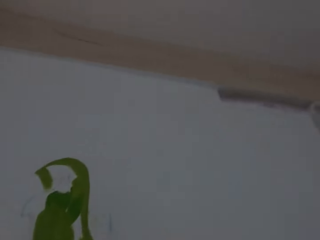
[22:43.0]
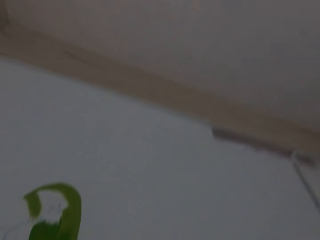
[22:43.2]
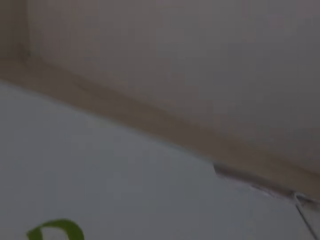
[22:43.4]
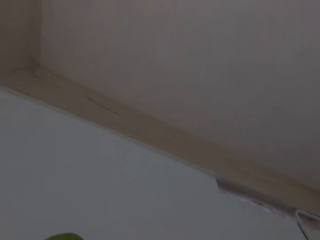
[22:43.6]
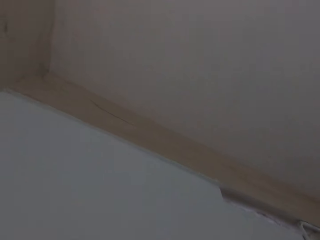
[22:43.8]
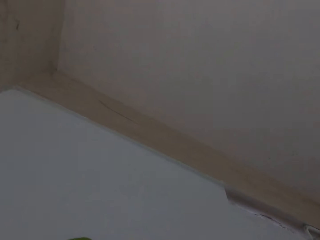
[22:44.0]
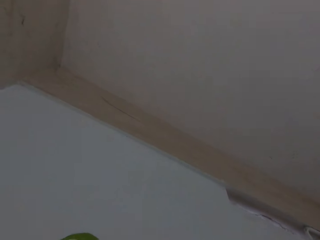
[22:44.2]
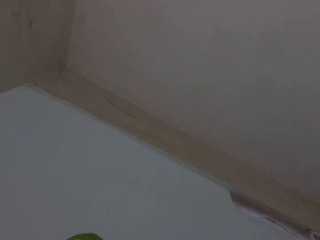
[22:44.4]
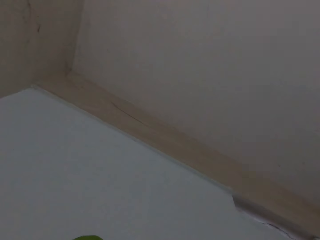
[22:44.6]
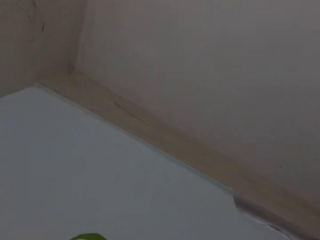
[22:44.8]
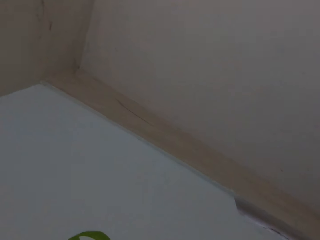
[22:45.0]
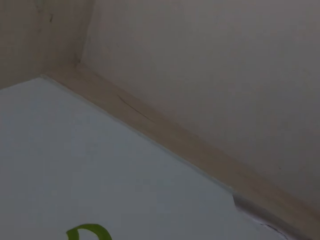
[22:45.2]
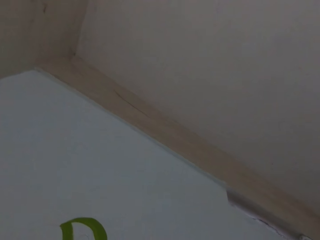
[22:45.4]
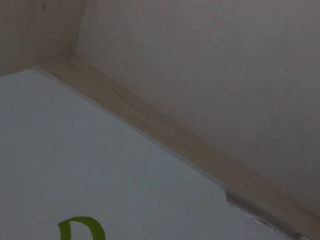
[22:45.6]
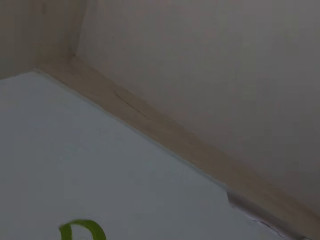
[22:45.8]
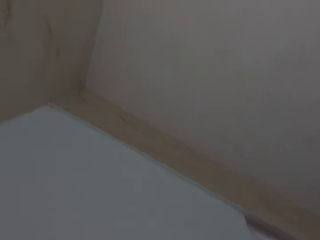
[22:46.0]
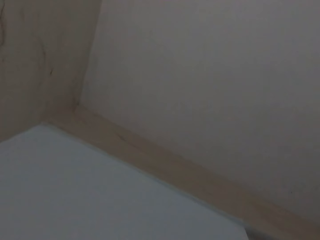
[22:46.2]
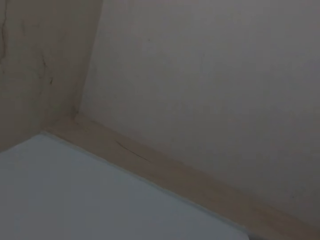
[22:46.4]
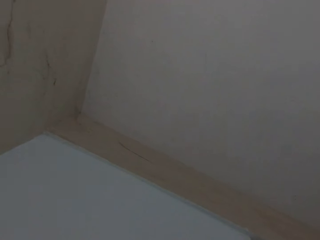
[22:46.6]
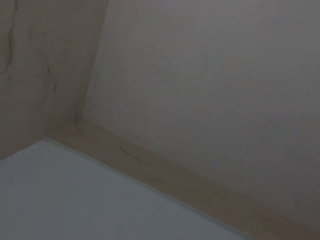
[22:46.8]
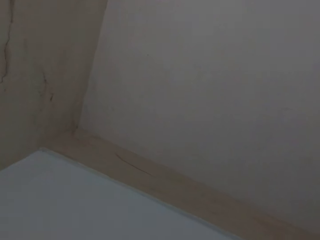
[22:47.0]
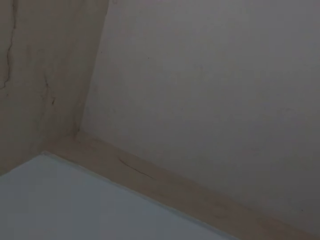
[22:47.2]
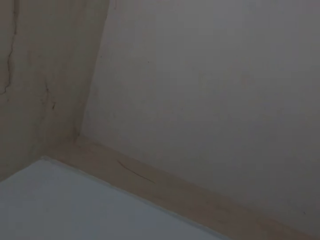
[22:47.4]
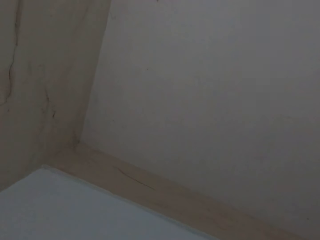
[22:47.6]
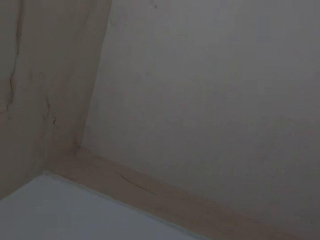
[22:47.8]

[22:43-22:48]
The camera wearer looks at the bird art on the wall.

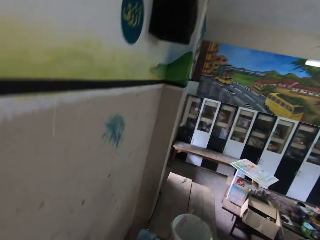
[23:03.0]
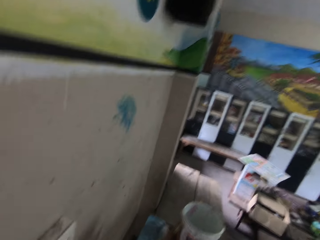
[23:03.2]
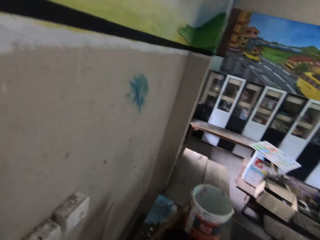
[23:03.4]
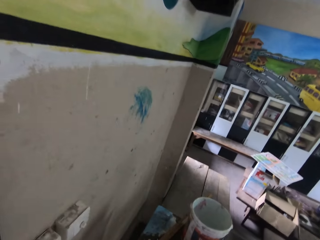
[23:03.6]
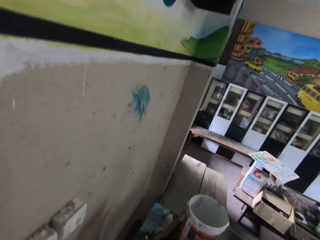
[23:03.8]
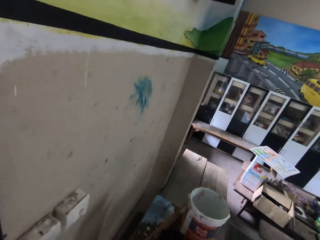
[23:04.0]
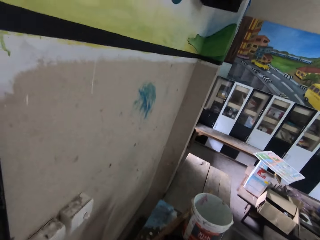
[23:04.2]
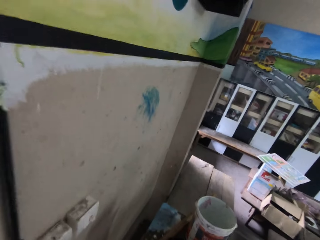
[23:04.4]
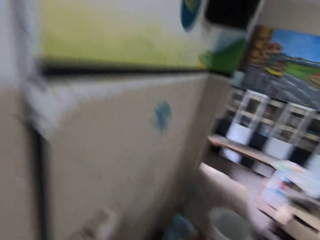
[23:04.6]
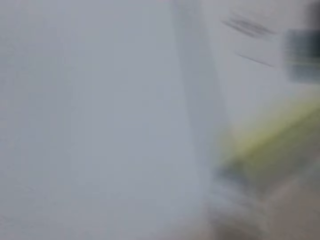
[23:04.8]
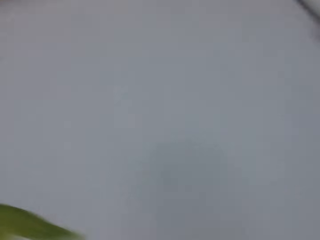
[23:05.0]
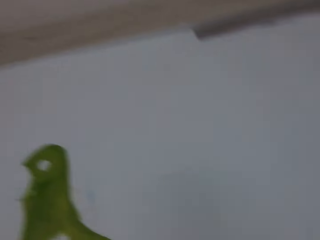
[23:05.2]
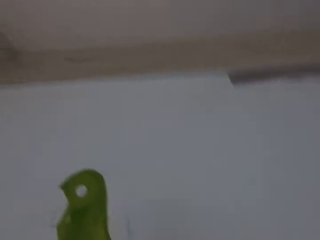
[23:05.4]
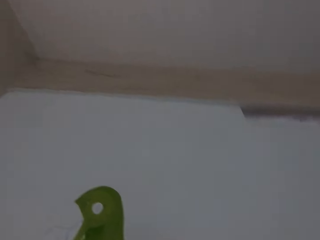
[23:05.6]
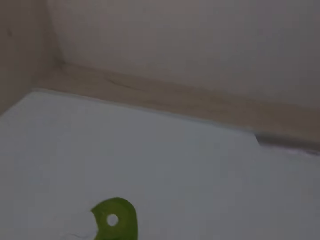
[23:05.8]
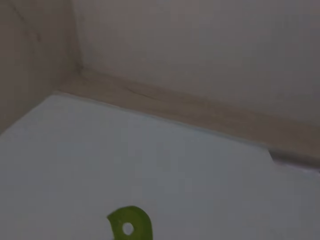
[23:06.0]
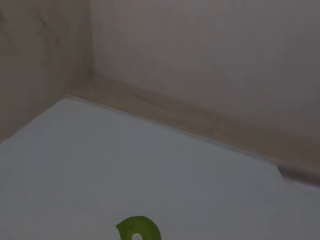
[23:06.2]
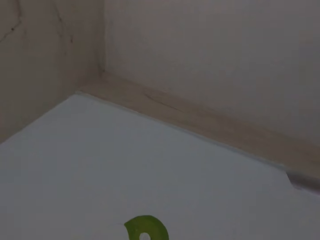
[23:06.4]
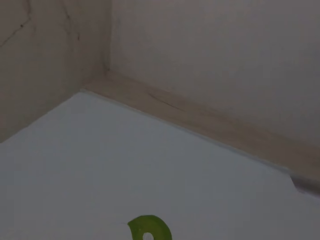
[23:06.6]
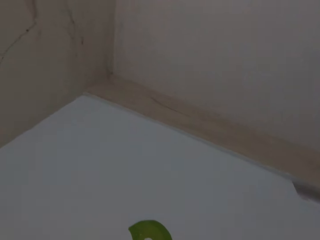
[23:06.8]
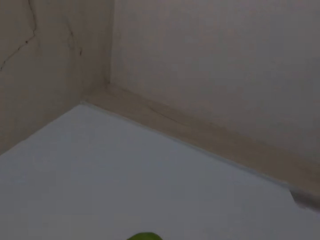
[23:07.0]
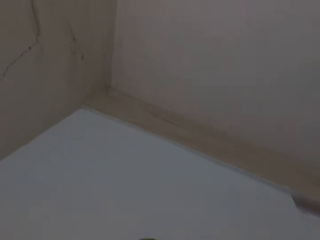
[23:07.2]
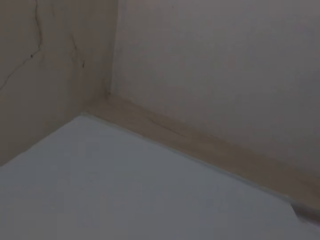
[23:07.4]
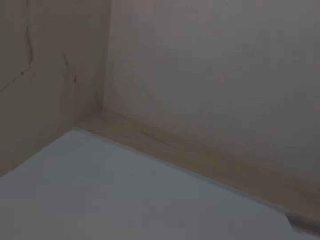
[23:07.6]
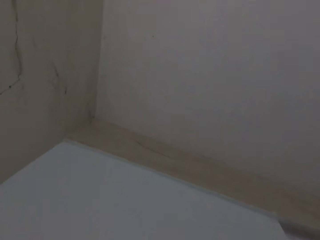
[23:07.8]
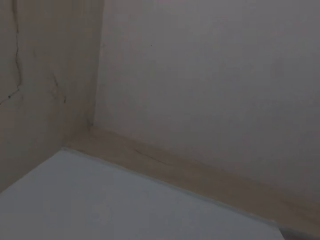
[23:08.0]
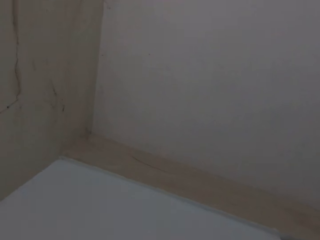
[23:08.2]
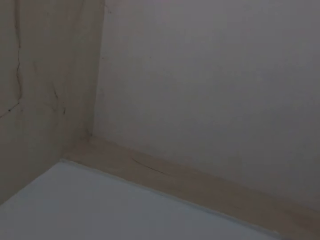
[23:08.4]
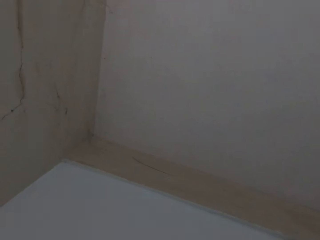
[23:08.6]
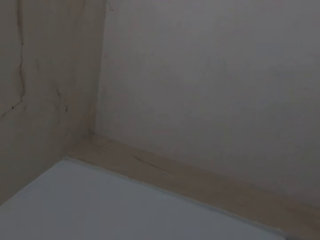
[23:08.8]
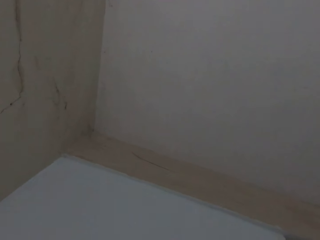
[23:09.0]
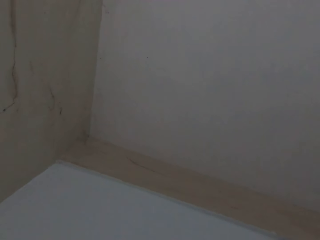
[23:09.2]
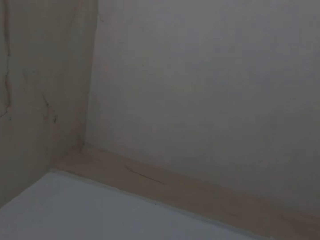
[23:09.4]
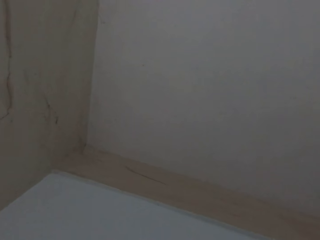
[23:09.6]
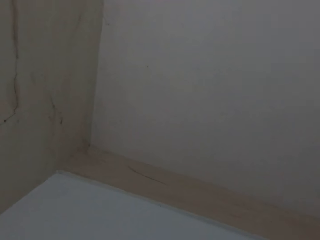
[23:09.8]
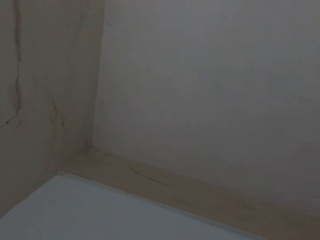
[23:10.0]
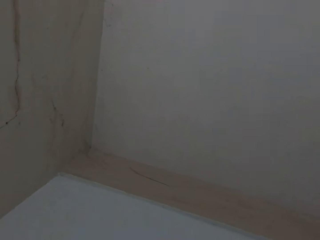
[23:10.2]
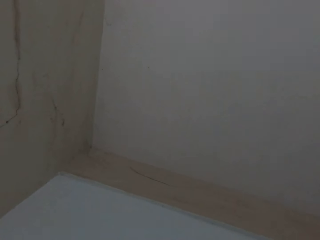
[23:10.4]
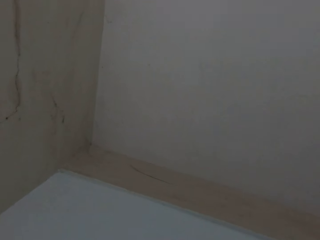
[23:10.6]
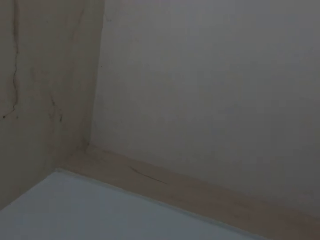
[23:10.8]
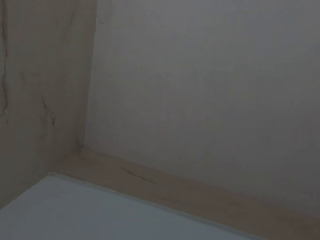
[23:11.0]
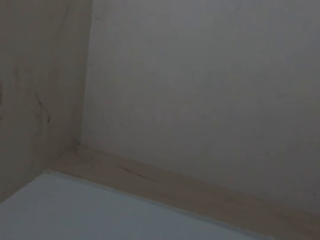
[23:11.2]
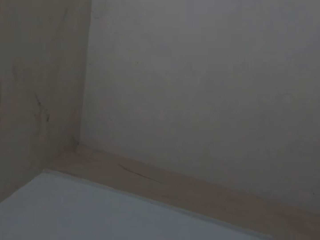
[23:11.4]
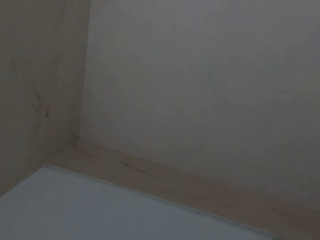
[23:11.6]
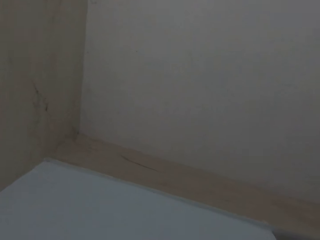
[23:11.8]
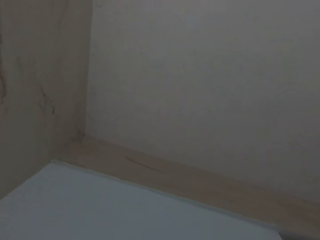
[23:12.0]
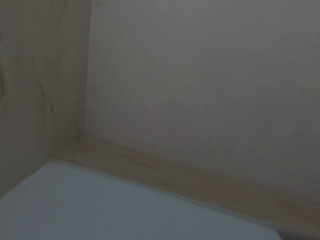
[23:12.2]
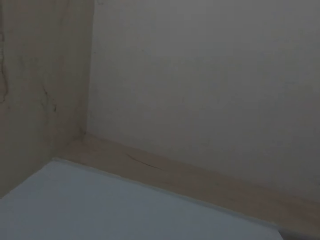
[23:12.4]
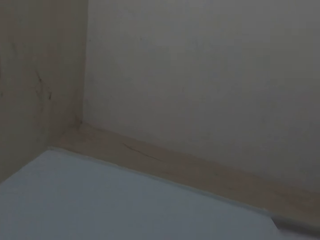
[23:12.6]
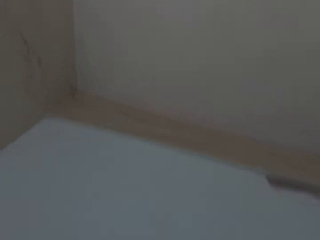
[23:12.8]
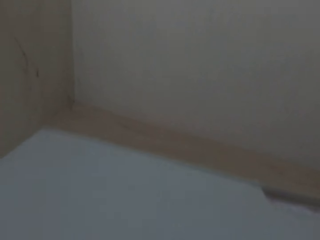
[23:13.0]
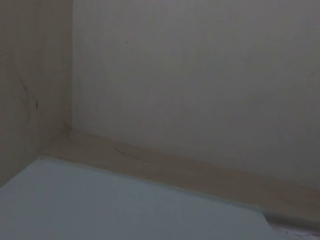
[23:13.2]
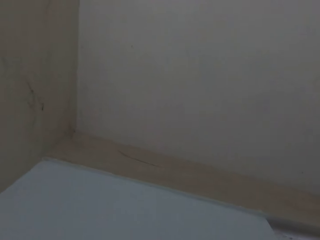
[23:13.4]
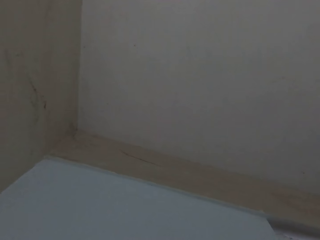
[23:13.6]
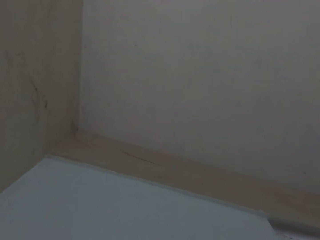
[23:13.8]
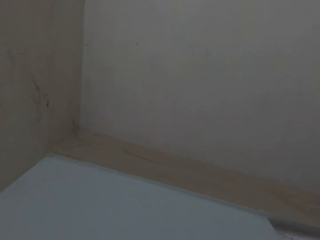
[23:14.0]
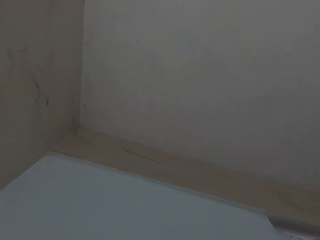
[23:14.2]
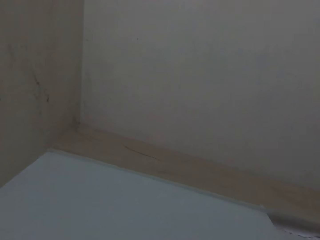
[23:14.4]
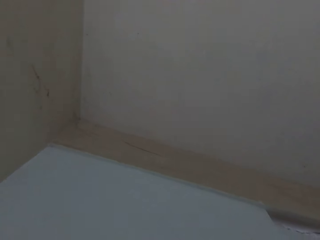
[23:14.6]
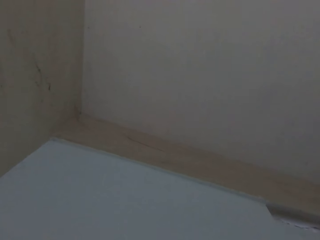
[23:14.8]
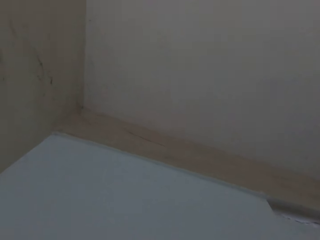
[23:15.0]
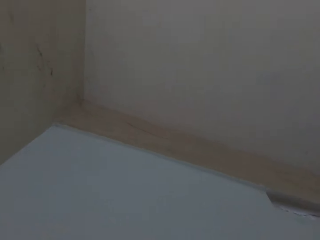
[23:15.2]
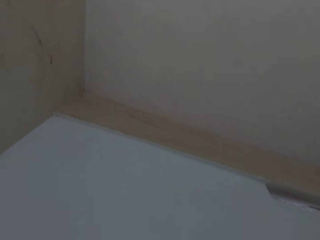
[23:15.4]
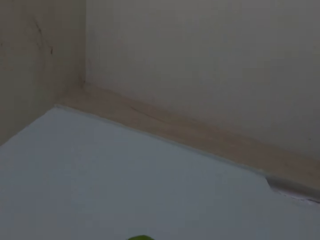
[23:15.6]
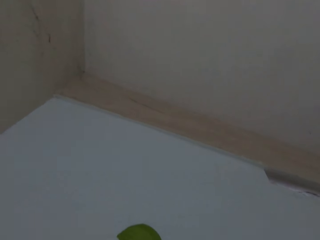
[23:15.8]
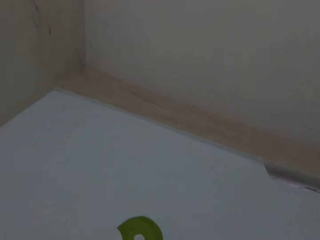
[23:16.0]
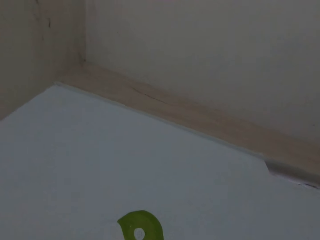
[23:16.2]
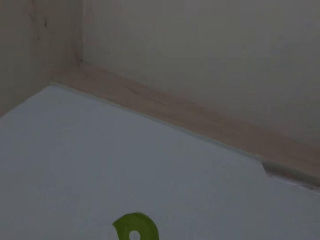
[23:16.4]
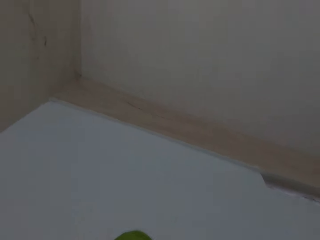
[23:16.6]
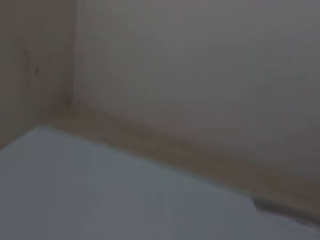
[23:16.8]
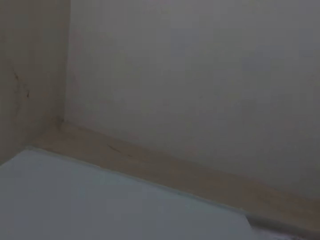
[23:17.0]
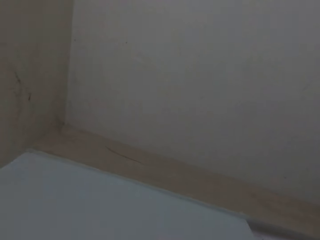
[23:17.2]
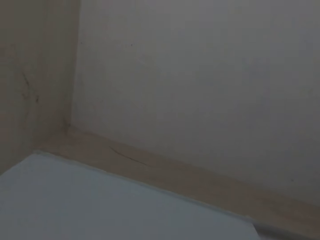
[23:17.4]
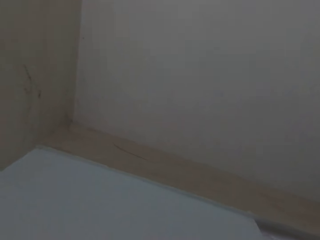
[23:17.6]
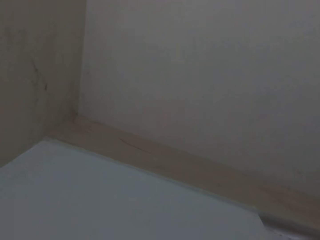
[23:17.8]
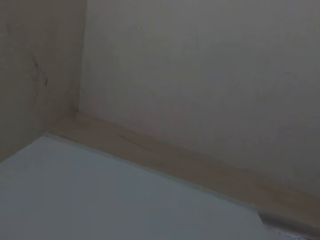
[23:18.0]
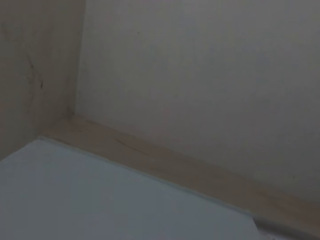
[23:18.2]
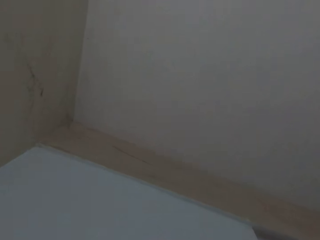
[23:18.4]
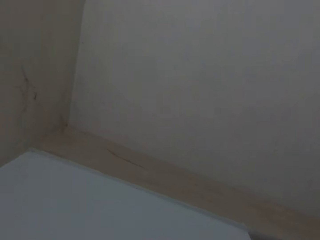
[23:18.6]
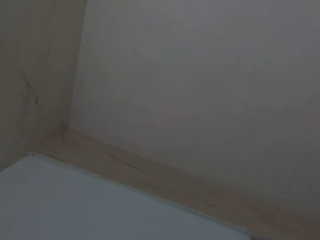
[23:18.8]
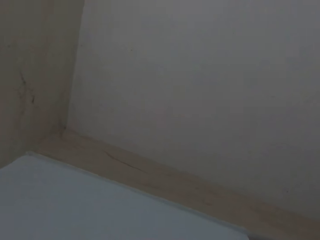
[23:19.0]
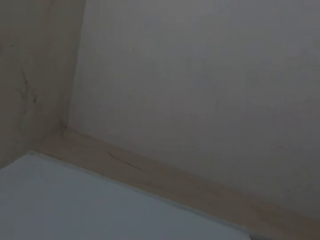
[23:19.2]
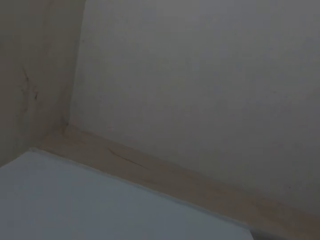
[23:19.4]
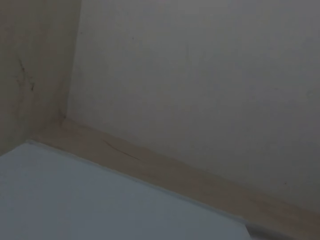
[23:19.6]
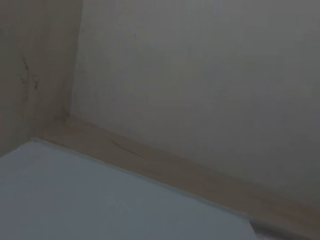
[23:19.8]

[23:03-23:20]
The camera wearer dips a paint brush inside the paint. They paint the art on the wall.
